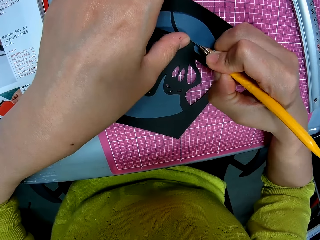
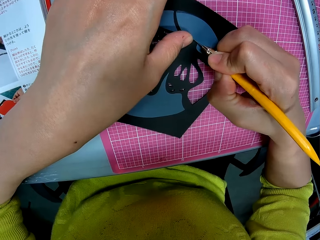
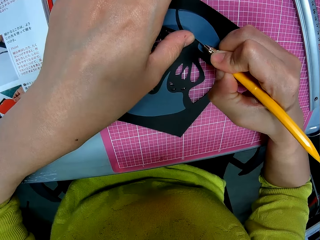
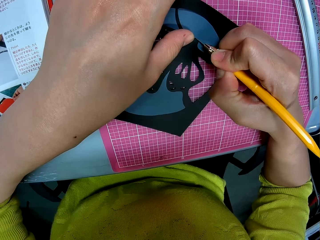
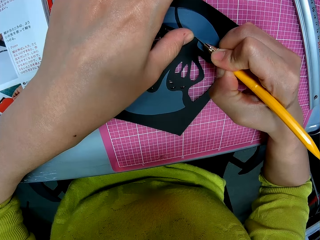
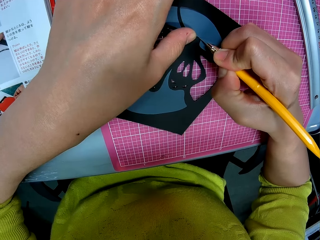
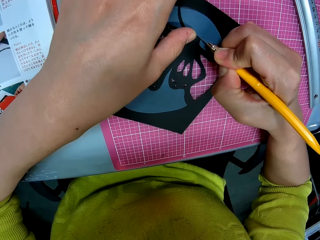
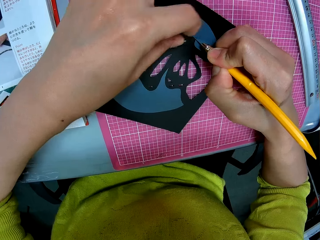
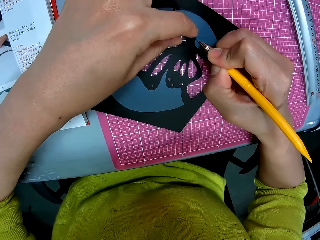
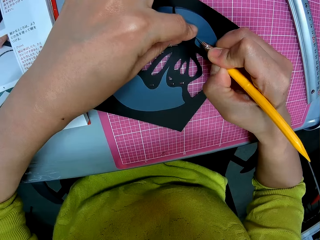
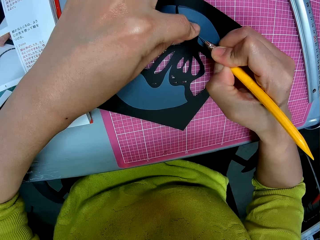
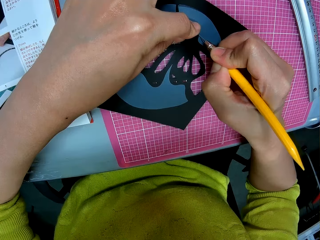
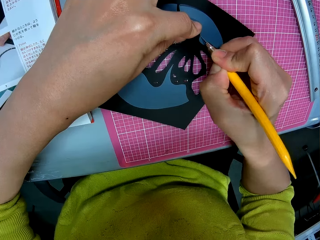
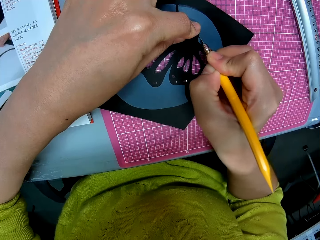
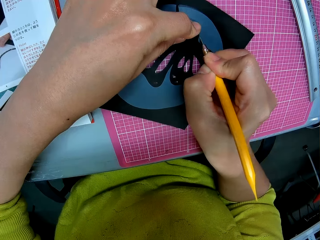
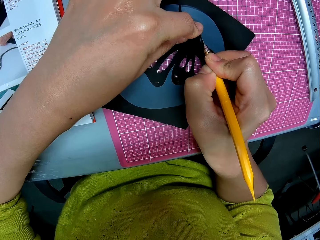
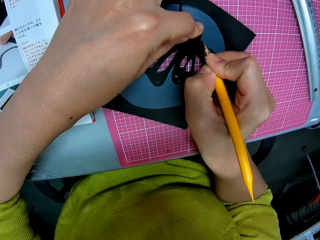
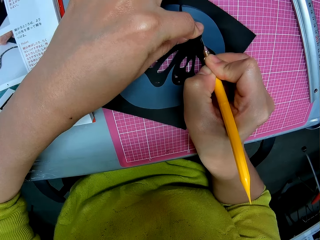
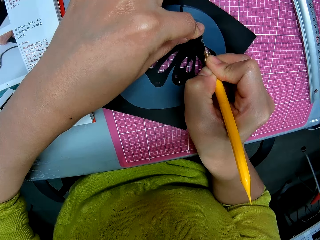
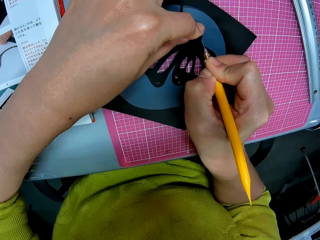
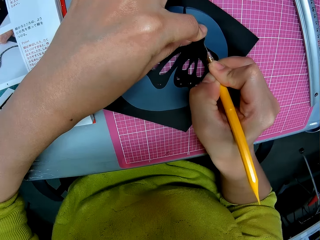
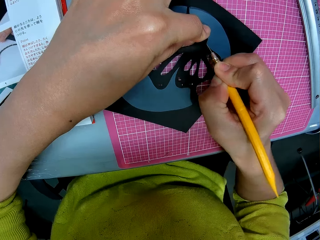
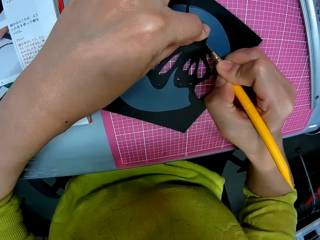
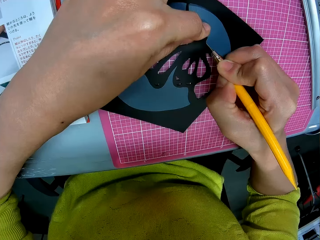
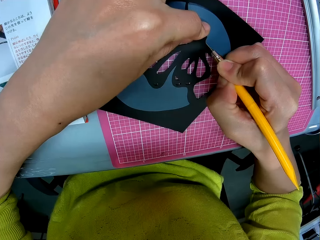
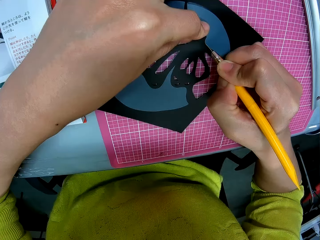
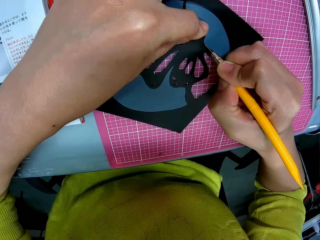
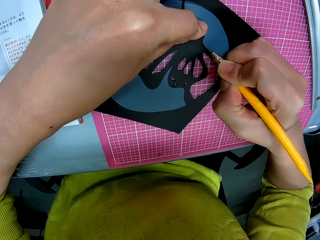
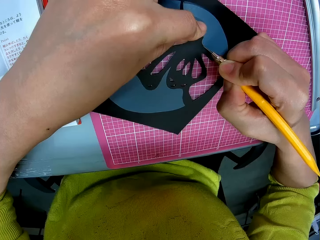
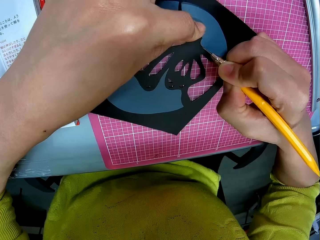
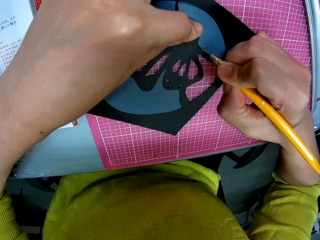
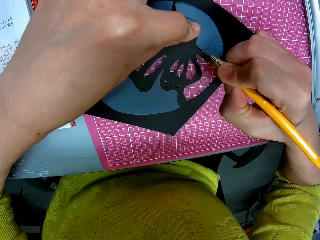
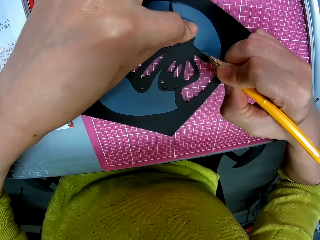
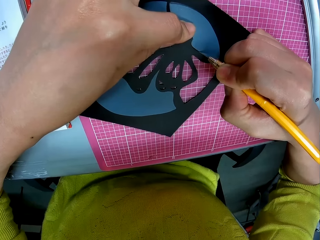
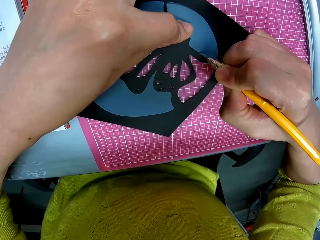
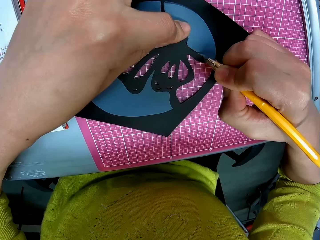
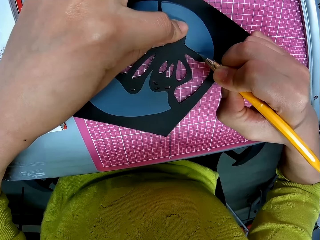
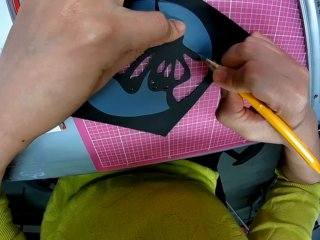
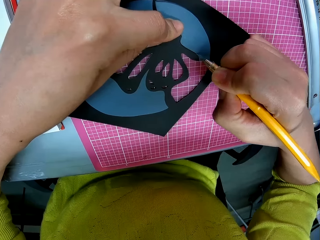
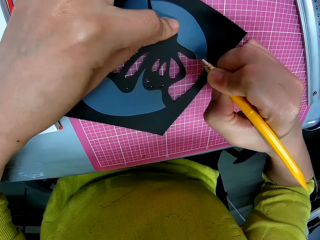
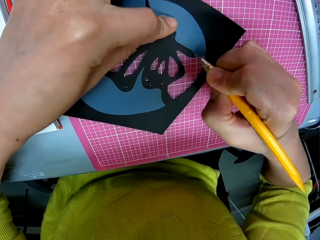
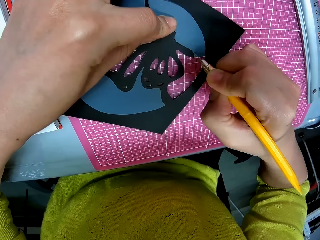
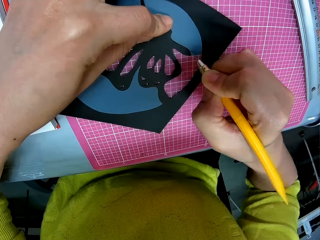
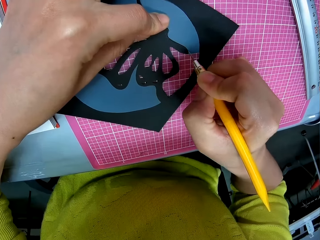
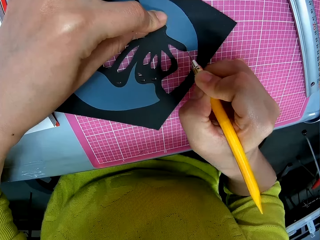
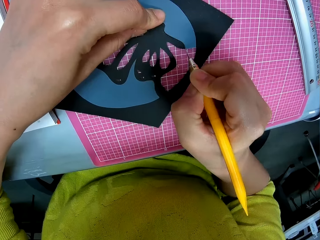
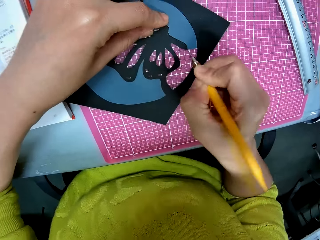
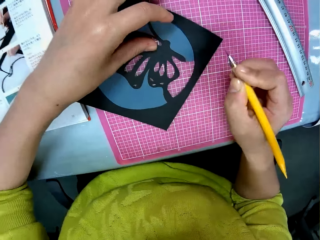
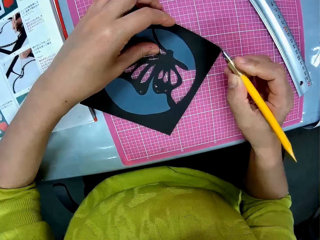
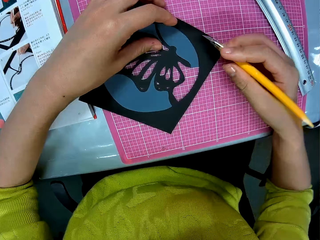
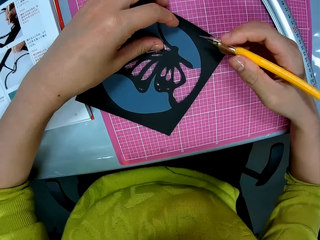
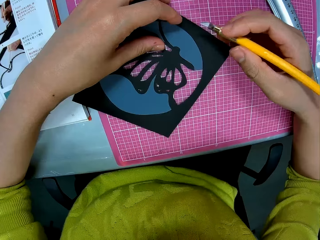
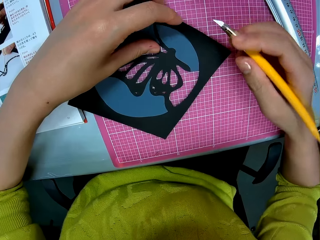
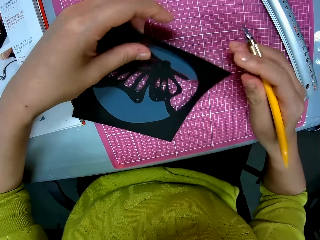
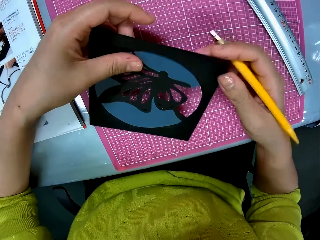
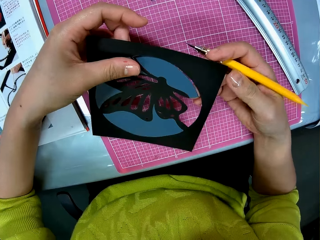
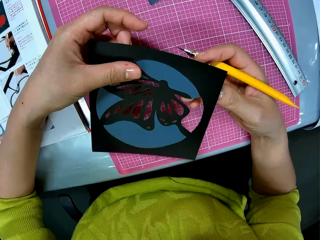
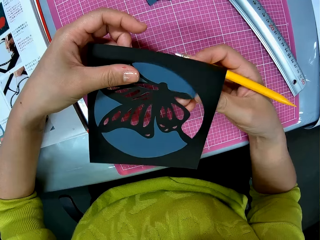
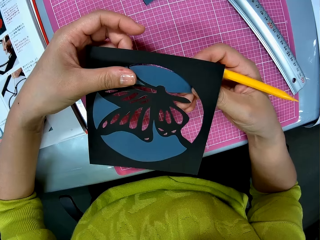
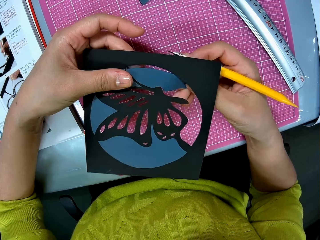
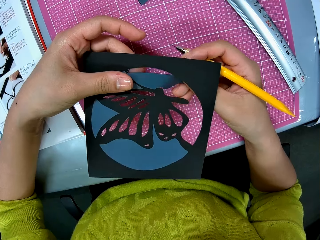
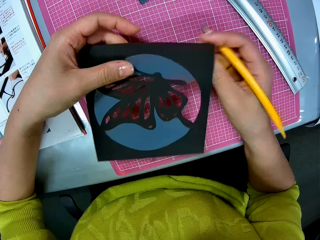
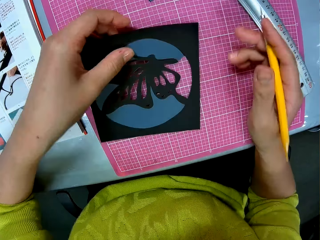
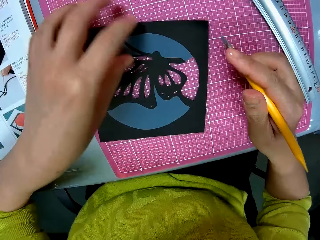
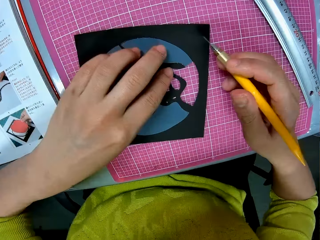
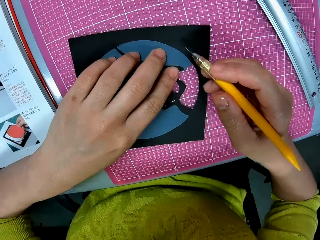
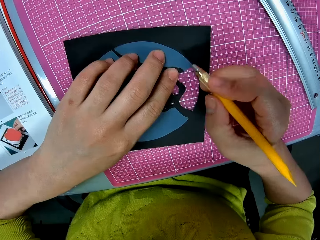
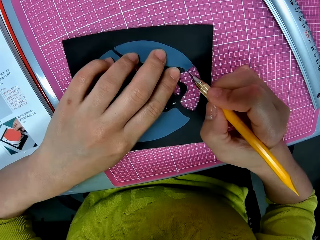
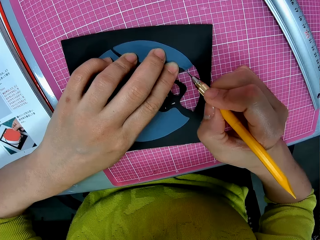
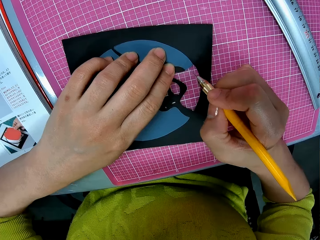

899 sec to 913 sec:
The camera wearer adjusts the cut out art. She inspects the photograph with her hands.

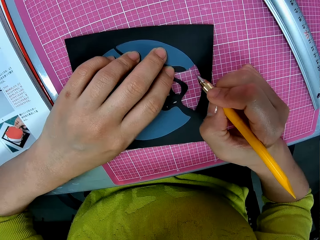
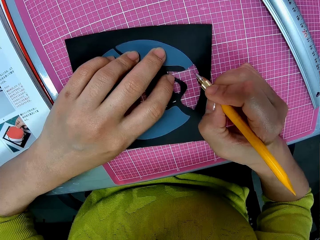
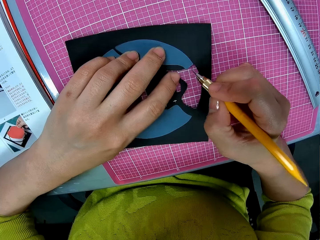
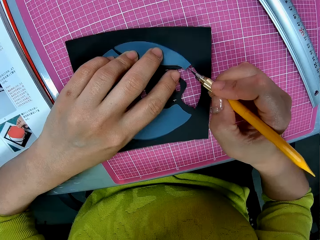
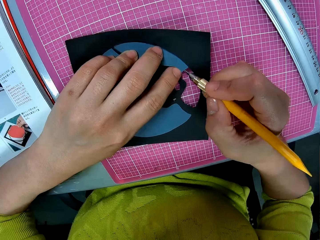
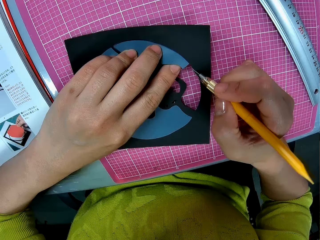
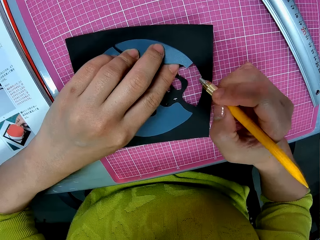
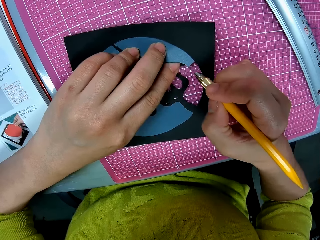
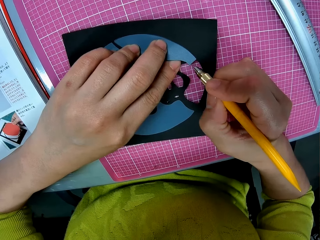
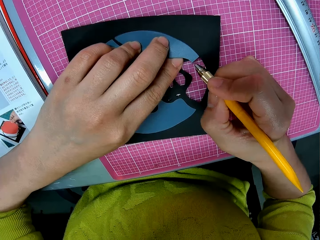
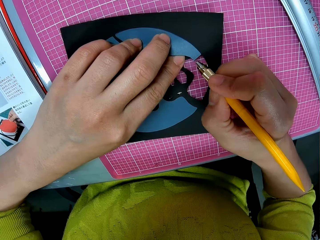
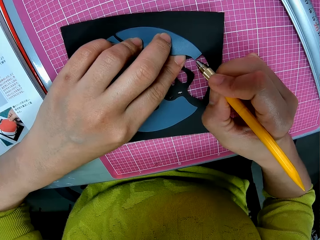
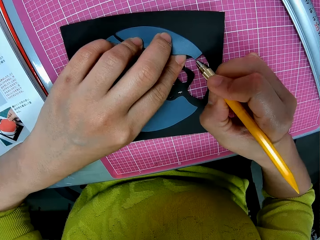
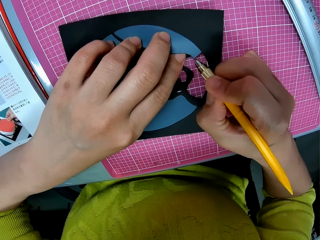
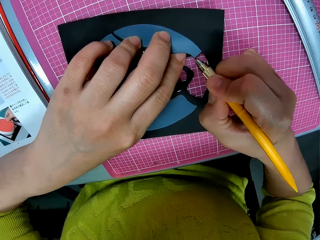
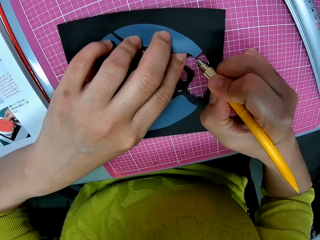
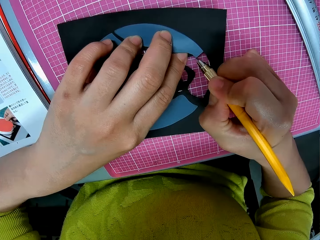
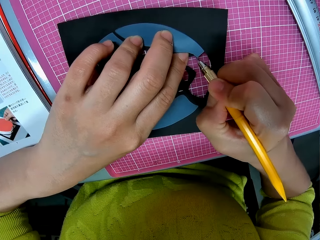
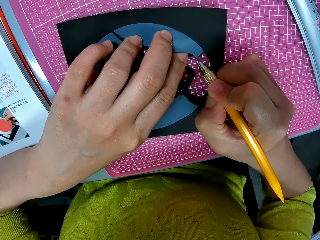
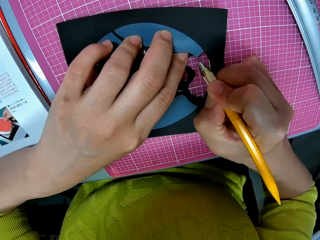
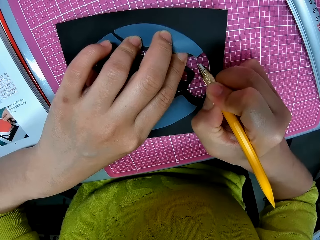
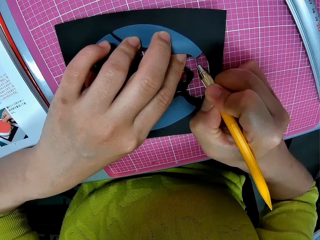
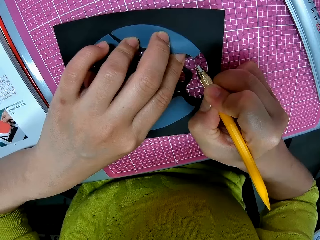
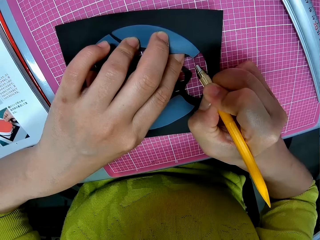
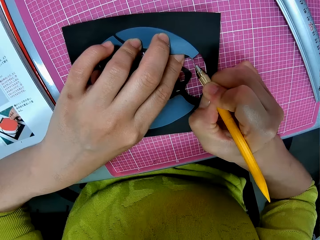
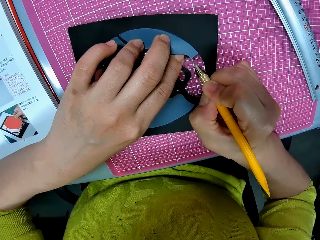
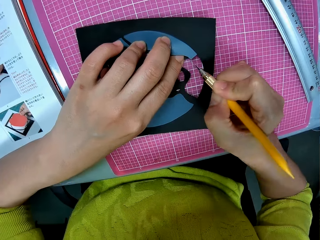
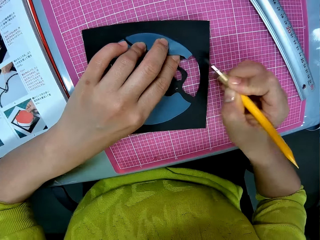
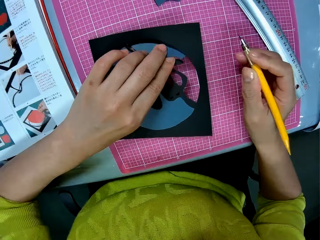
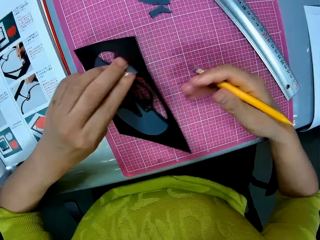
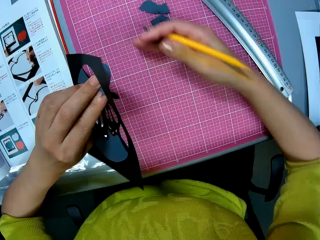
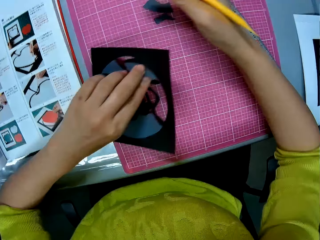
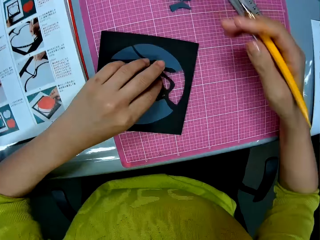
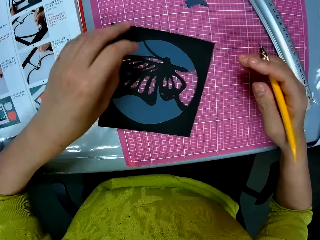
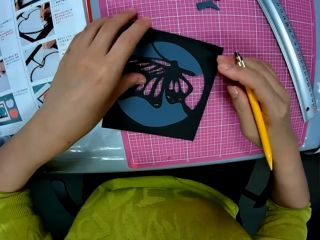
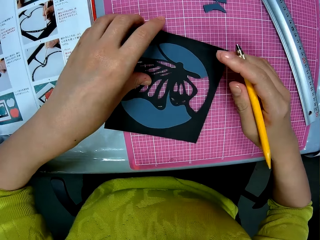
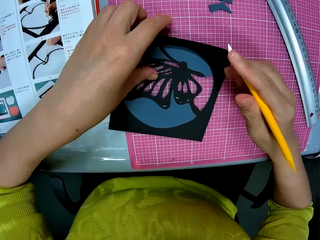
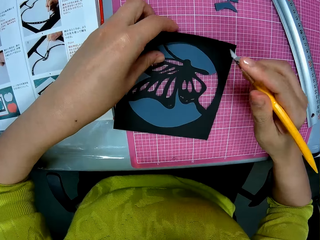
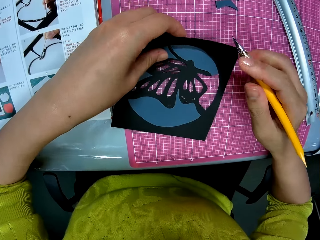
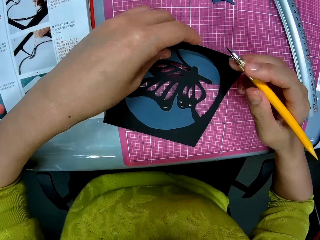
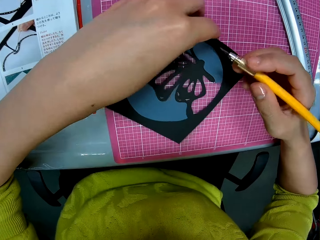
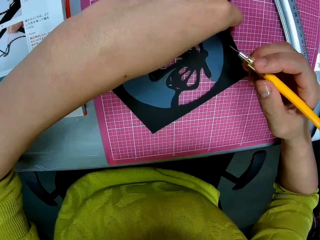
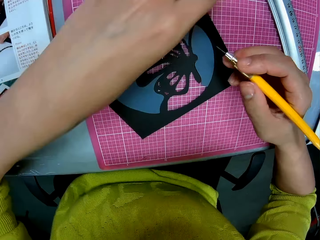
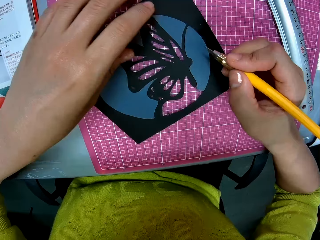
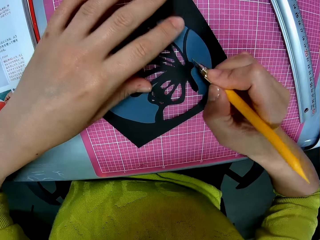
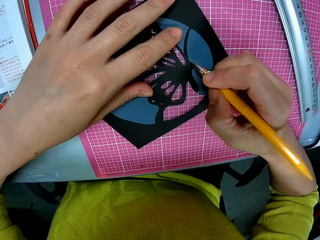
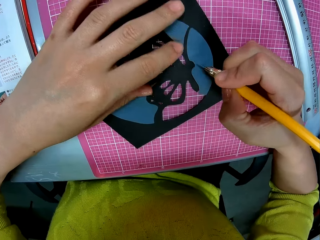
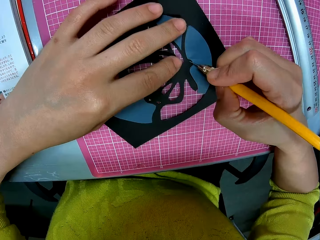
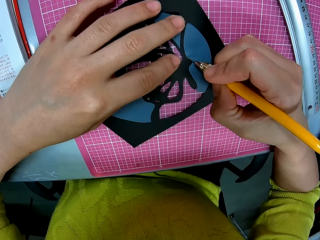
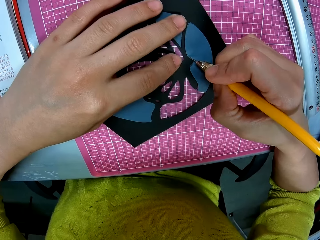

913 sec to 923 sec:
The camera wearer cuts the photograph with the pen cutter in his right hand. They pick up the photograph on the table with his left hand. They adjust the cut out art. They sweep pieces of paper on the table with her right hand. They put the photograph on the table. They adjust the photograph on the table with his left hand.
